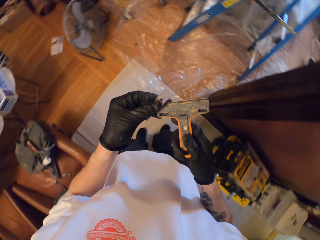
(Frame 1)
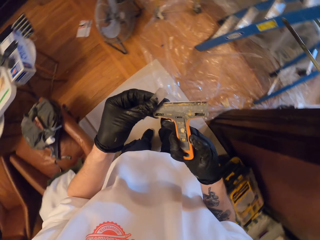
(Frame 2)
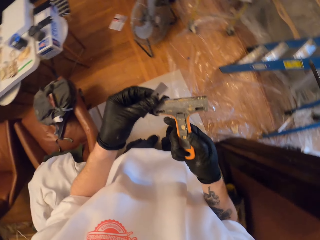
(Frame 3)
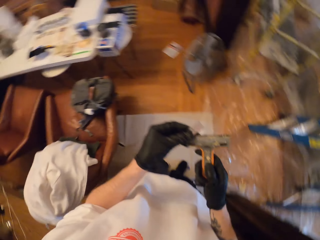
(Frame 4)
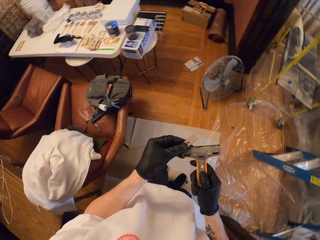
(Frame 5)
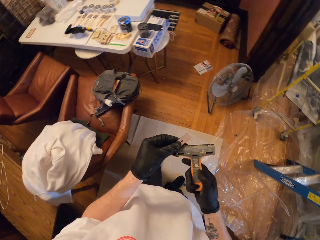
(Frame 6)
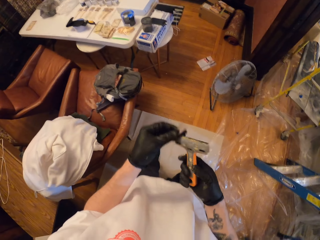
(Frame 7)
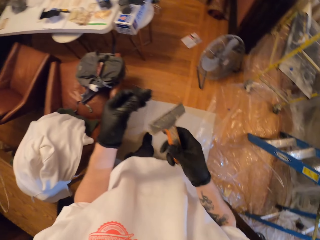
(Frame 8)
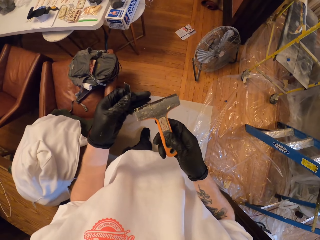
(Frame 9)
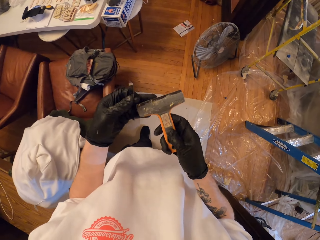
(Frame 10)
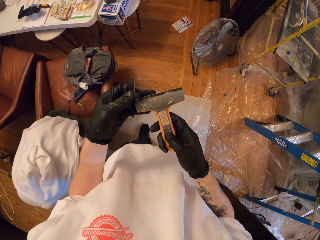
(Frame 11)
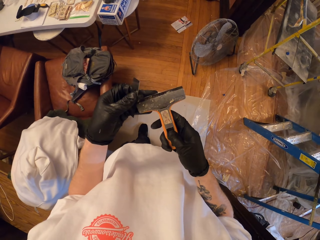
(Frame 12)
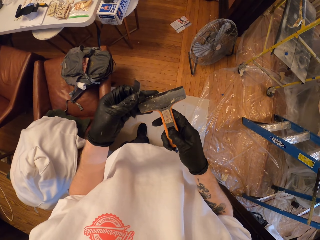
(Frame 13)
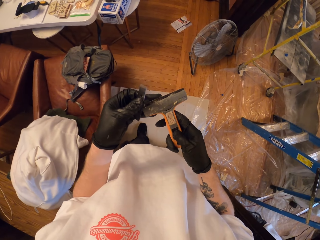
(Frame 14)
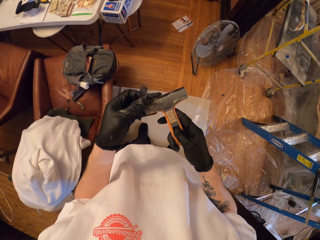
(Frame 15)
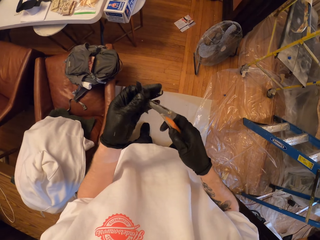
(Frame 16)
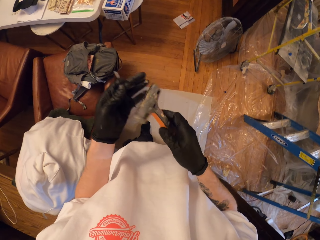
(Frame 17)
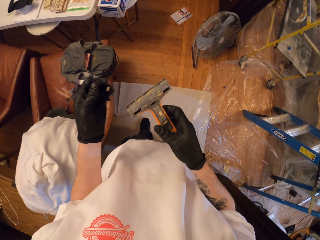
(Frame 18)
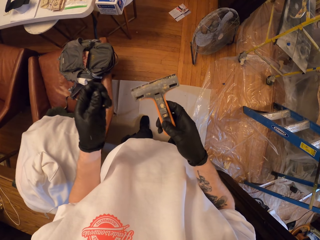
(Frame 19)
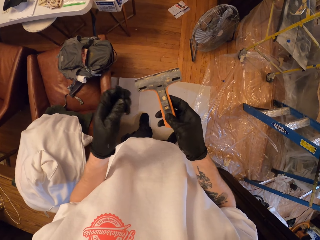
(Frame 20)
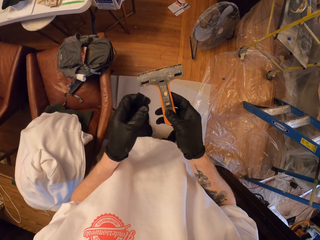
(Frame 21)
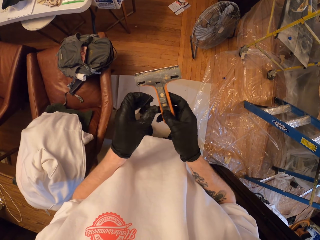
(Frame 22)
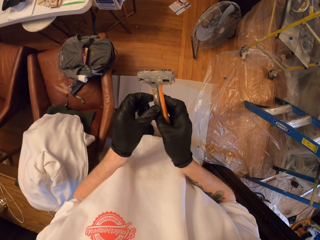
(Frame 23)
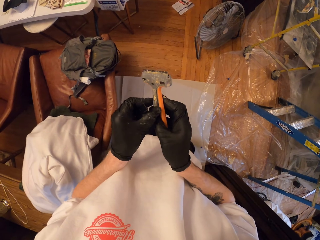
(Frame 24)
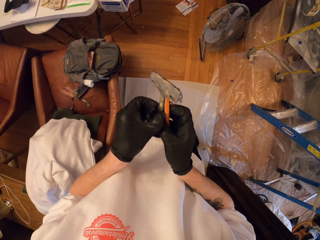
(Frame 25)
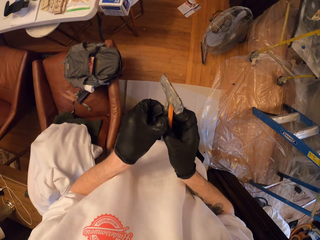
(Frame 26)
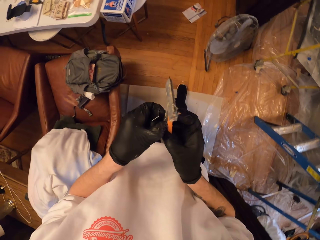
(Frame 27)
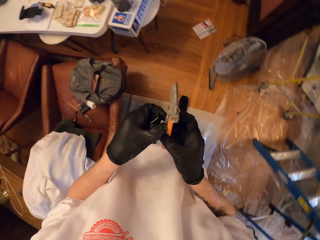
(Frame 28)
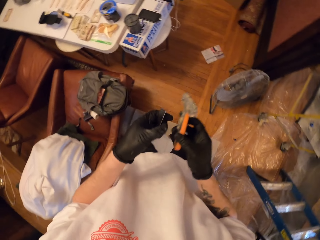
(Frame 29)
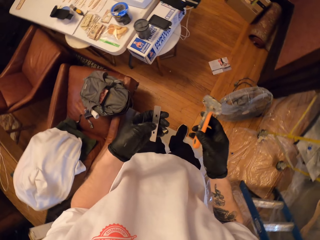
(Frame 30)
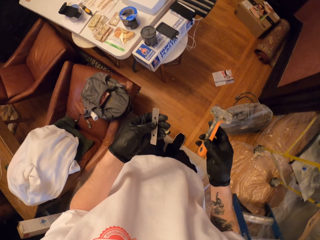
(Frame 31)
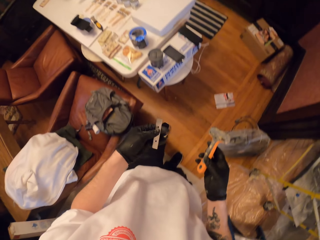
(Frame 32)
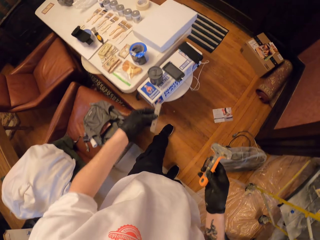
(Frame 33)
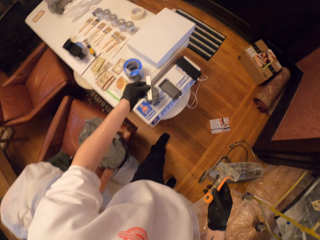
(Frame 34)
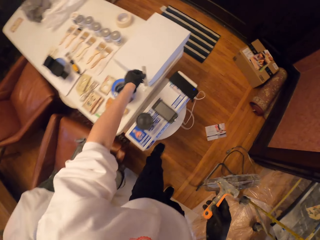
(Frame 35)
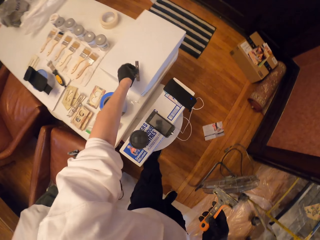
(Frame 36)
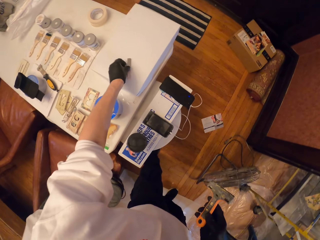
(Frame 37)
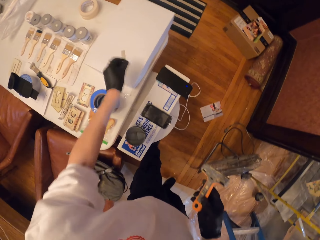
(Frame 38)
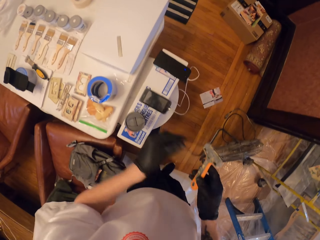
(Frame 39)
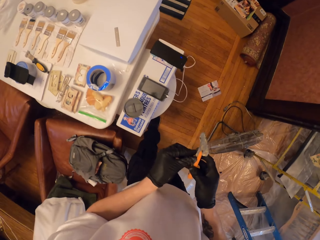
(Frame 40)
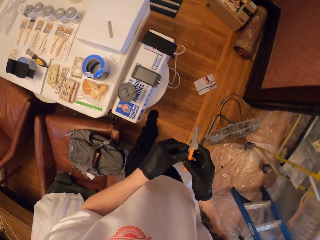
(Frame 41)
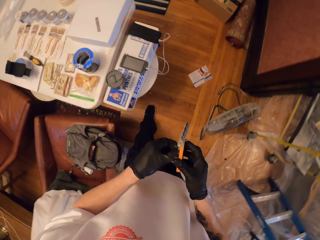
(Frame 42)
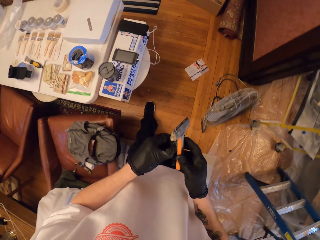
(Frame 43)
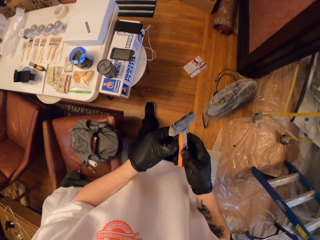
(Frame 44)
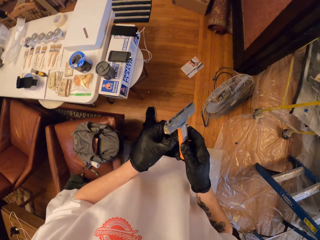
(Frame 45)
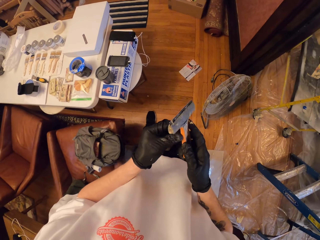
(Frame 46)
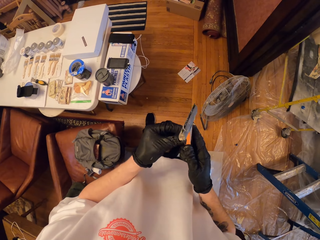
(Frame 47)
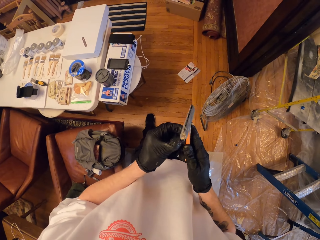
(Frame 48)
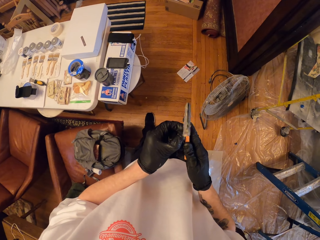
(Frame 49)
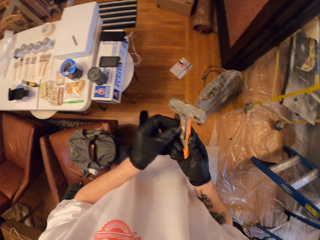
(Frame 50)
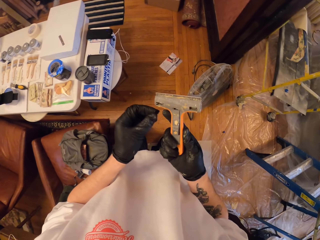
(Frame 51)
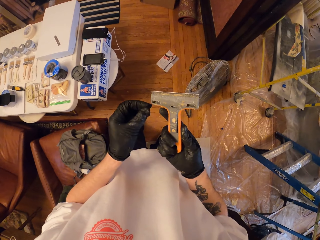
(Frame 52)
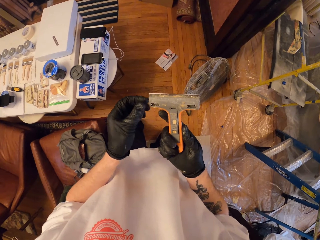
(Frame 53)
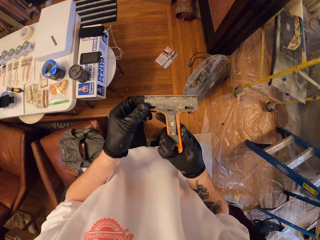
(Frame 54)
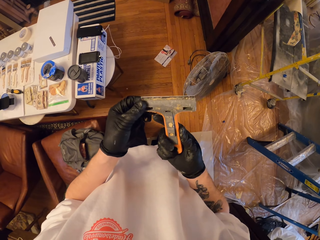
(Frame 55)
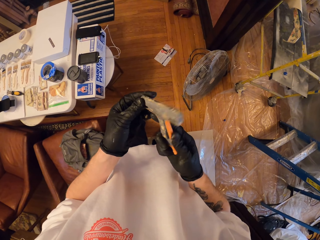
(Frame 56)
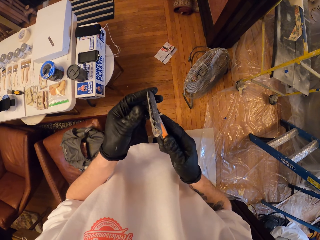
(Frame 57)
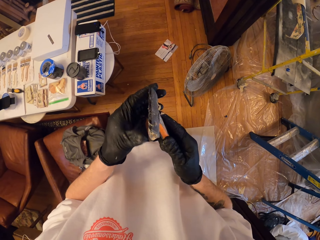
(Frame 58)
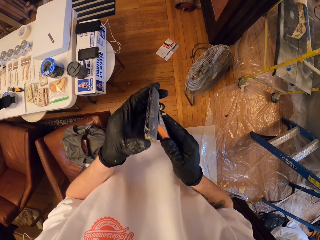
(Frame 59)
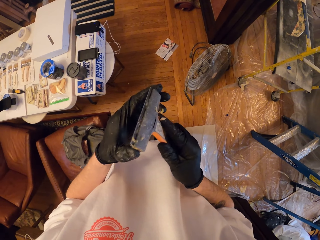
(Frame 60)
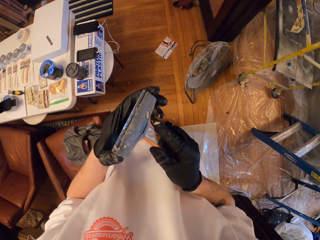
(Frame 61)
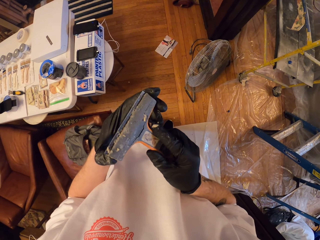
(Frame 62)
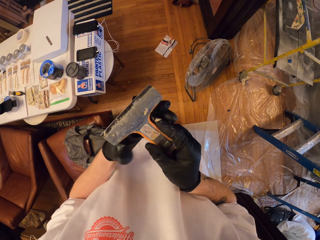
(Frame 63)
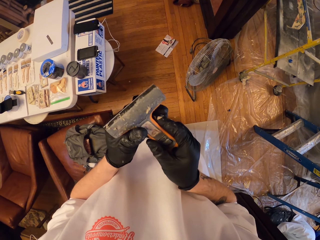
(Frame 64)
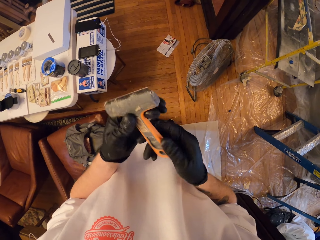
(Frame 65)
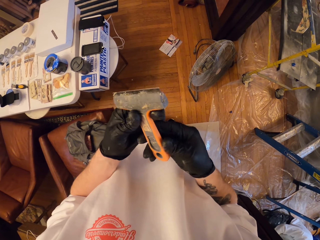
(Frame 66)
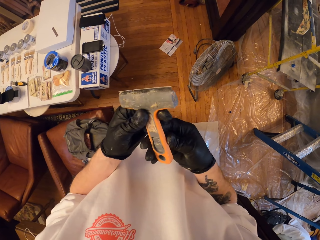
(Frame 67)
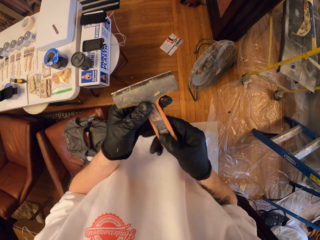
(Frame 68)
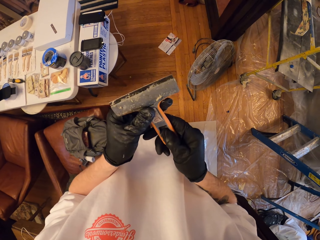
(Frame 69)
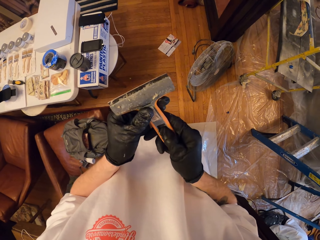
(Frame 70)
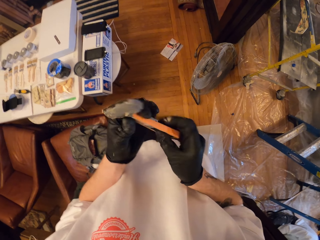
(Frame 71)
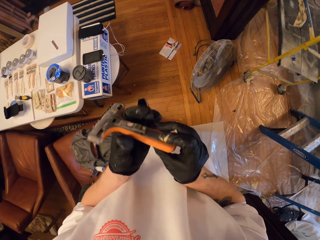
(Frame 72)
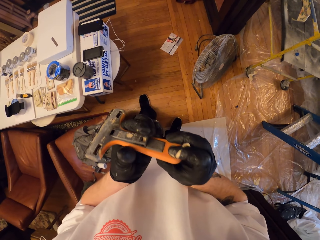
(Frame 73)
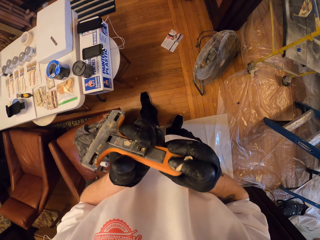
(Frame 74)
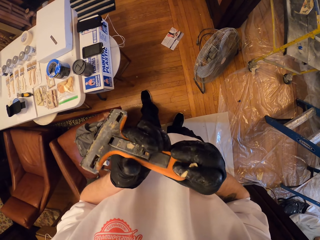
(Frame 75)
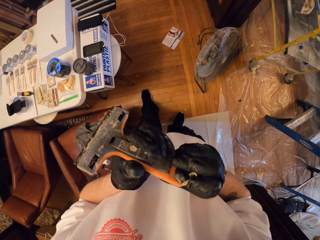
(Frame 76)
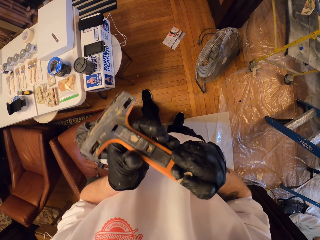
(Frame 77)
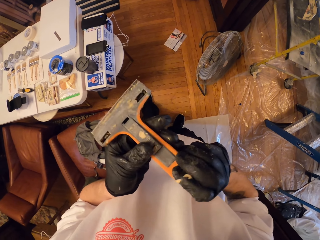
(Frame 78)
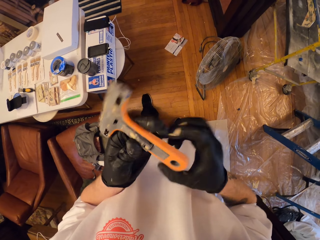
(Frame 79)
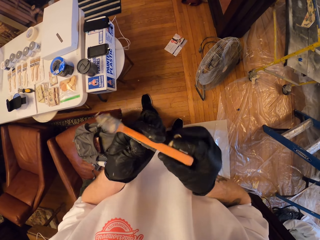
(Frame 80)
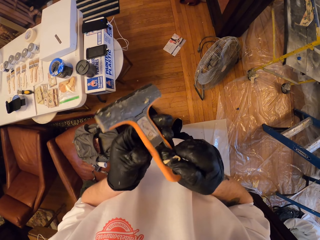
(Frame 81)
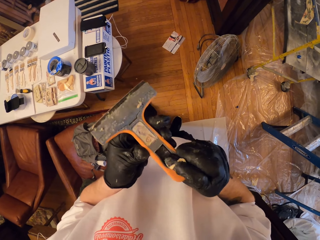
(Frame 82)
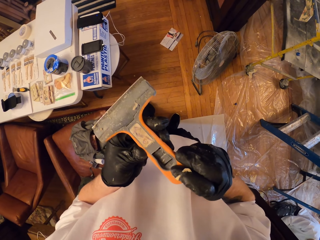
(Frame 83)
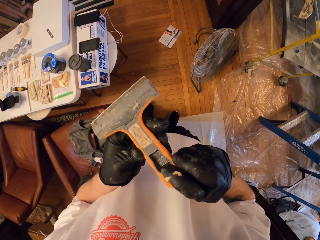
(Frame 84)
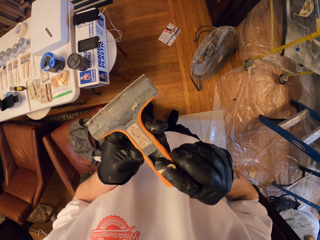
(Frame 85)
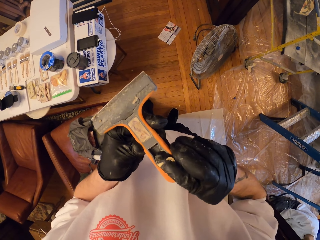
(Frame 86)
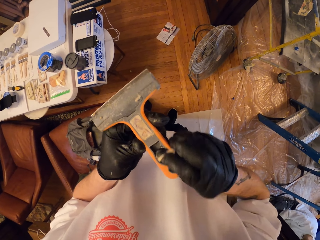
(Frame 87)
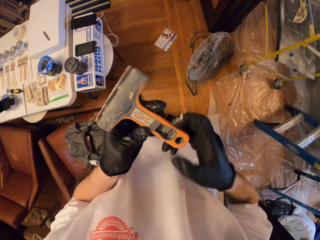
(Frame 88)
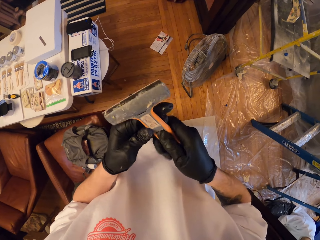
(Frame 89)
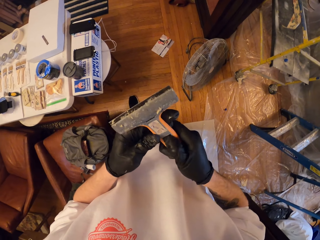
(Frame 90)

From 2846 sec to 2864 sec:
The camera wearer turns the tool. They walk across the room. They place the steel bar on the box. They hold the tool. They look at the wall scraper.

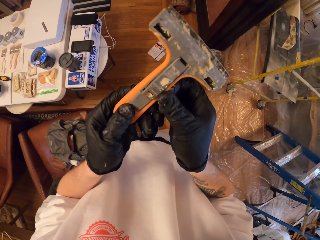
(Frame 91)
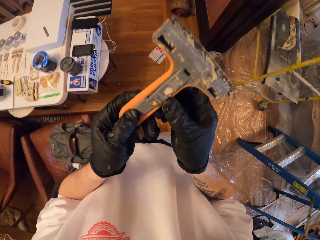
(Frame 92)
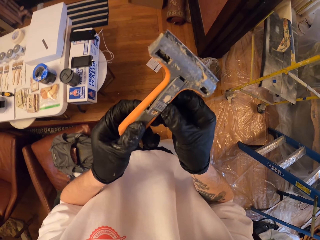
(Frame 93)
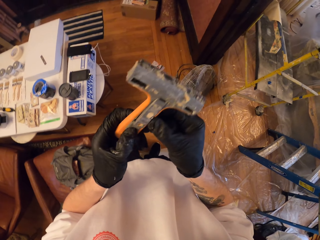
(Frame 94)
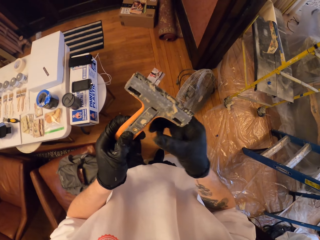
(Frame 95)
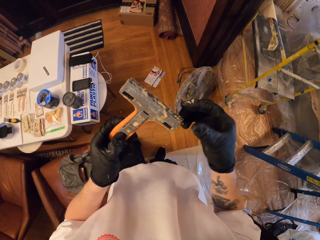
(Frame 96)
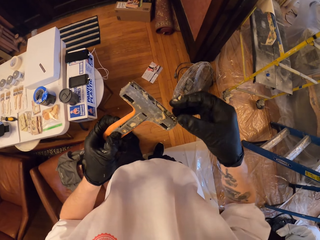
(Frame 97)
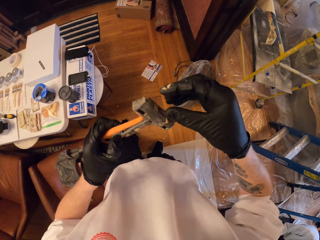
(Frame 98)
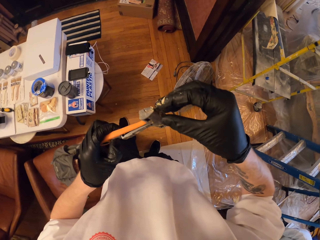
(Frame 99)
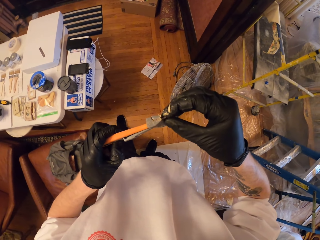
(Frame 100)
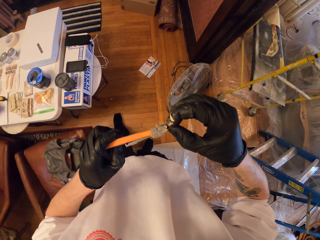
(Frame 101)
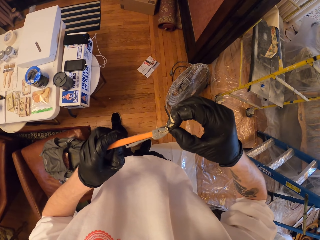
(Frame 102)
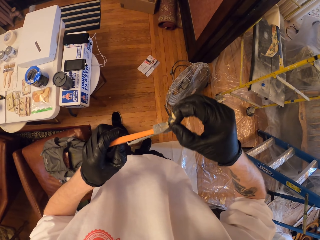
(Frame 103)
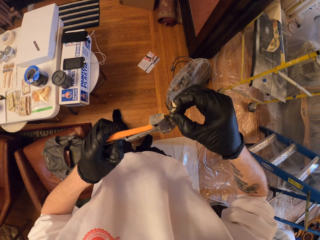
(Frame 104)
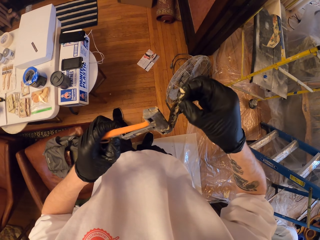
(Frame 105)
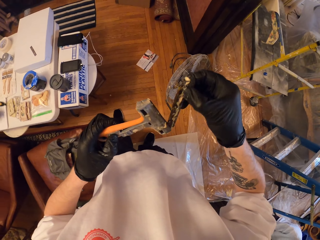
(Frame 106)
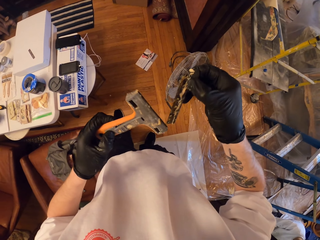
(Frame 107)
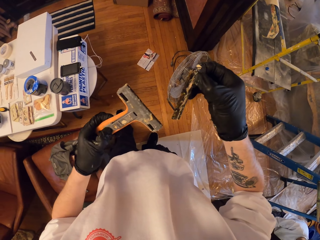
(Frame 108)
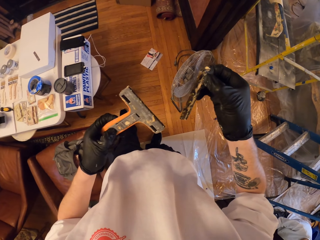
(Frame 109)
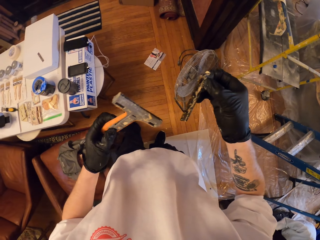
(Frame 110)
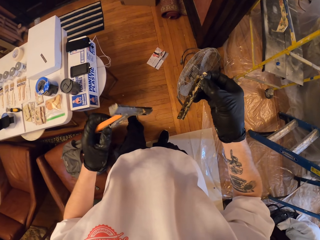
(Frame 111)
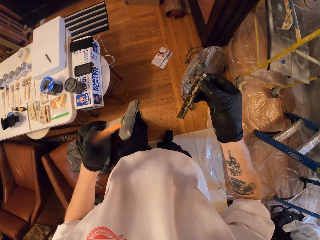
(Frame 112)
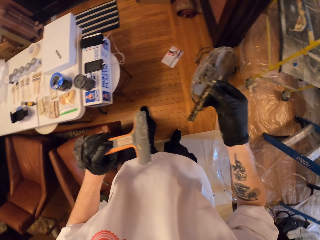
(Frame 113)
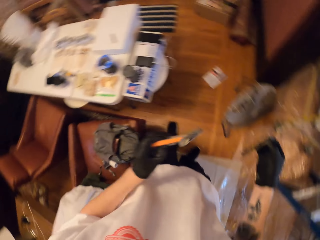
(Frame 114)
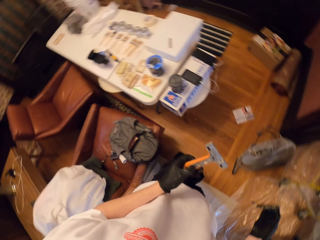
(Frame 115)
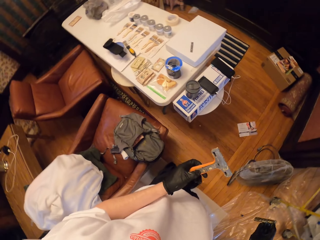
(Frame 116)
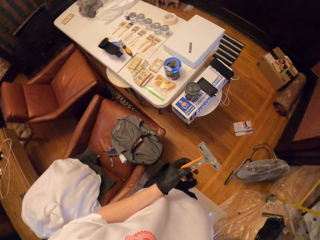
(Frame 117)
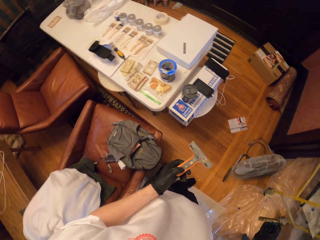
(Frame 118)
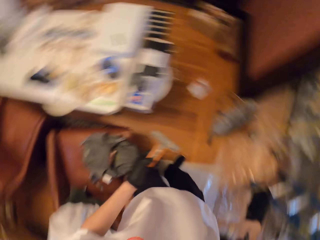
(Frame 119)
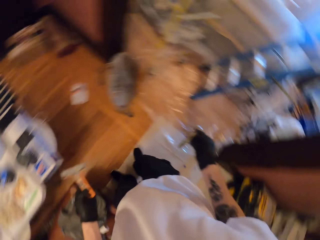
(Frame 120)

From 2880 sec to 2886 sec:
The camera wearer removes the steel bar from the wall scraper.
